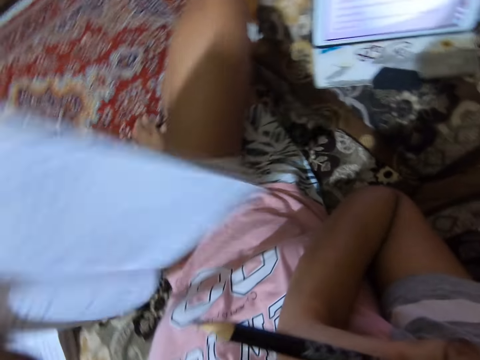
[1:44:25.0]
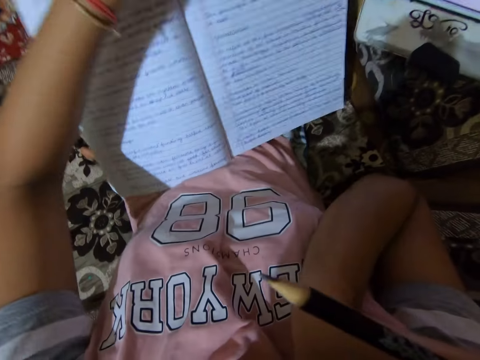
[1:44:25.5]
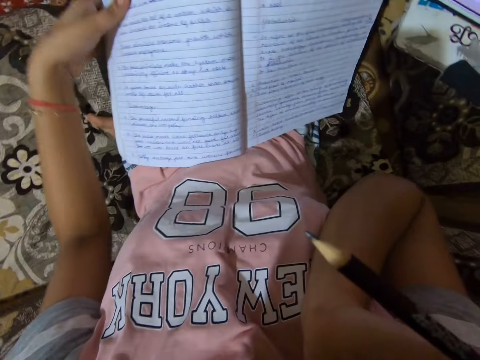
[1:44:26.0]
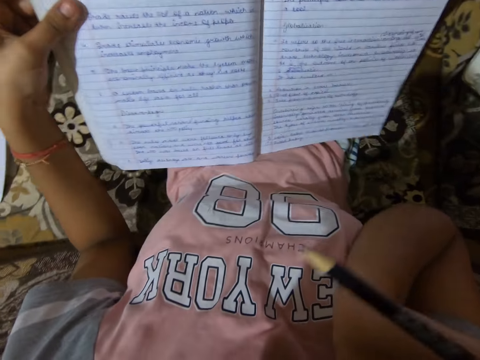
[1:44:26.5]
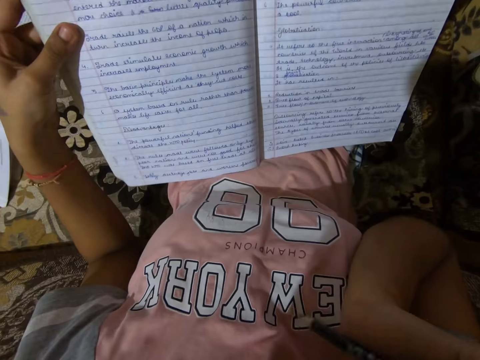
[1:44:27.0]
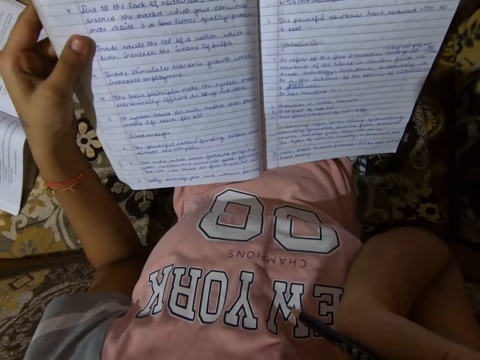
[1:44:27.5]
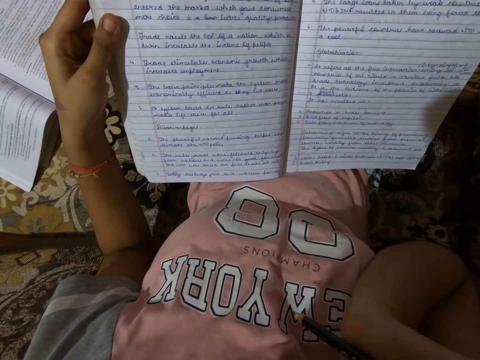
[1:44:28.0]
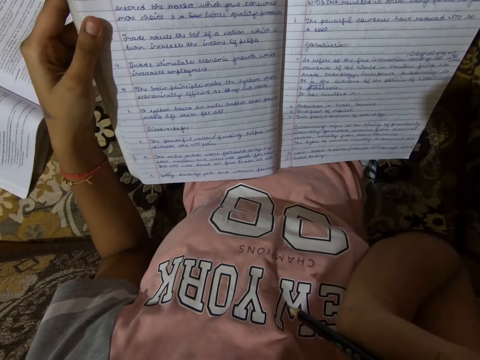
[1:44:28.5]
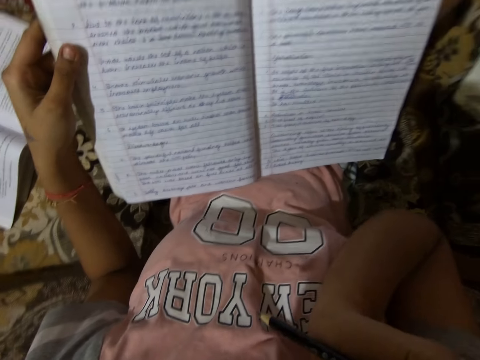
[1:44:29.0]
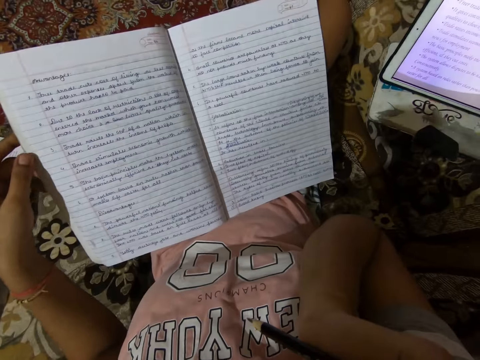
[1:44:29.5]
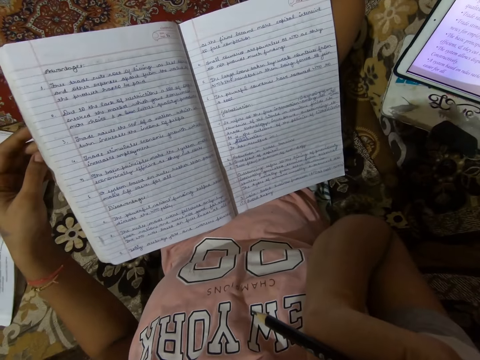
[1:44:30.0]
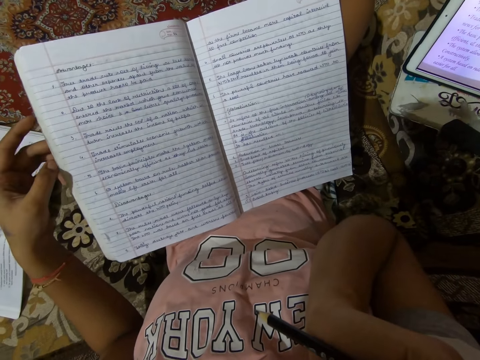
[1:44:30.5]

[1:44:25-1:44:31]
The camera wearer picks the notebook from the couch and places the notebook on her lap.

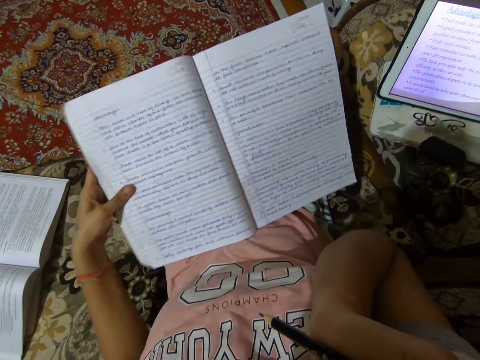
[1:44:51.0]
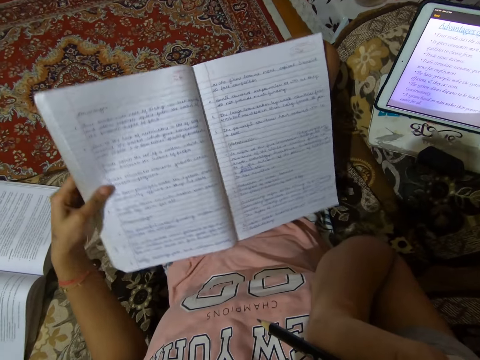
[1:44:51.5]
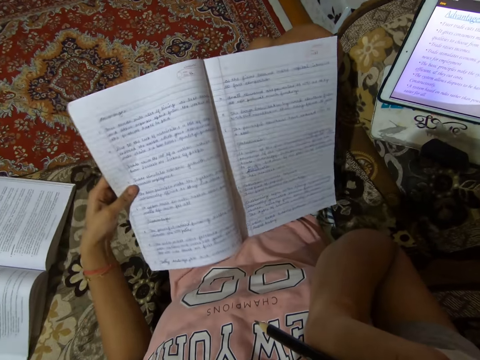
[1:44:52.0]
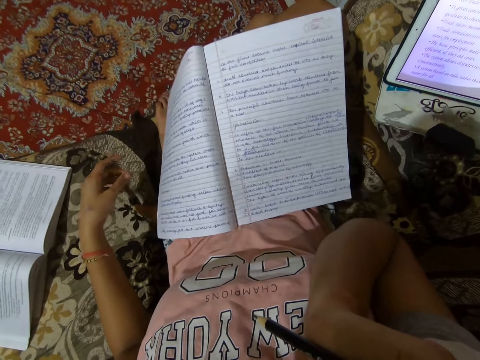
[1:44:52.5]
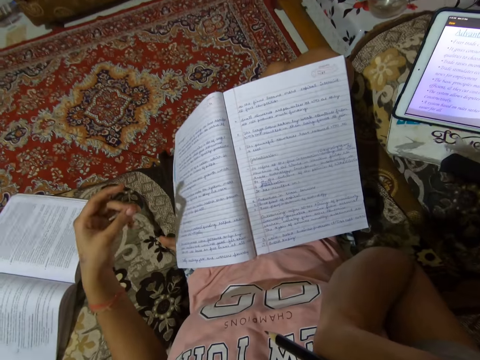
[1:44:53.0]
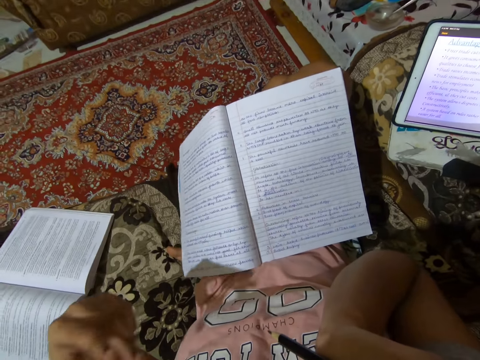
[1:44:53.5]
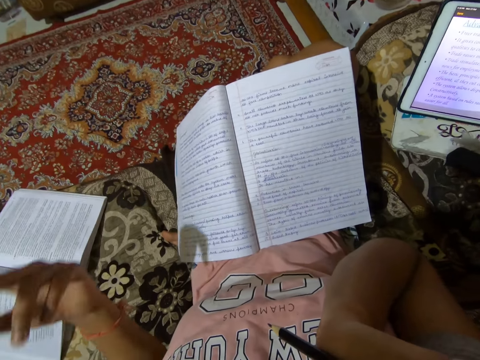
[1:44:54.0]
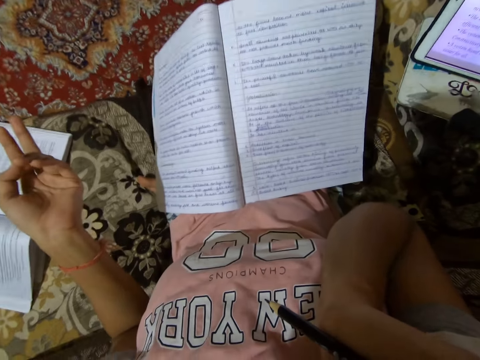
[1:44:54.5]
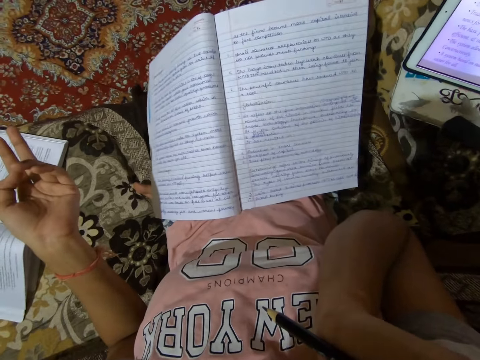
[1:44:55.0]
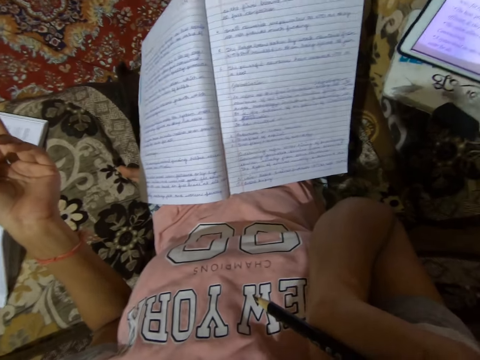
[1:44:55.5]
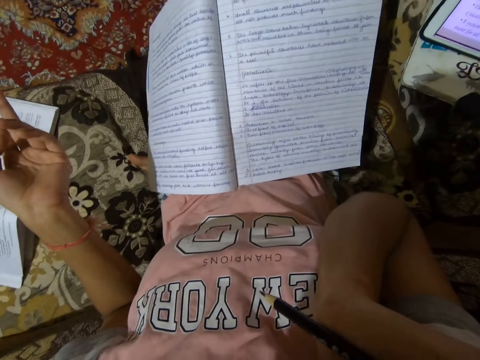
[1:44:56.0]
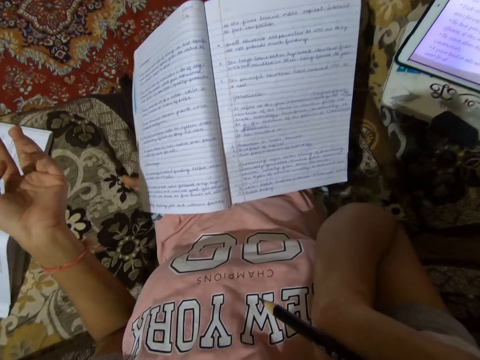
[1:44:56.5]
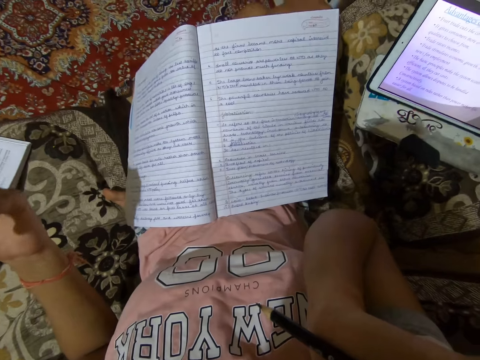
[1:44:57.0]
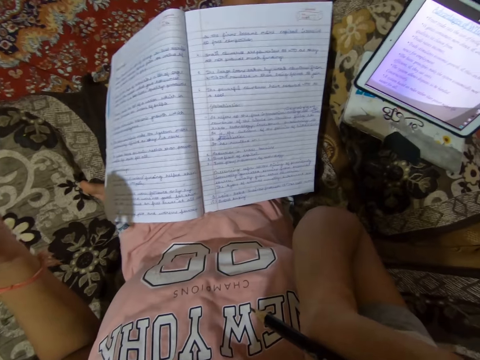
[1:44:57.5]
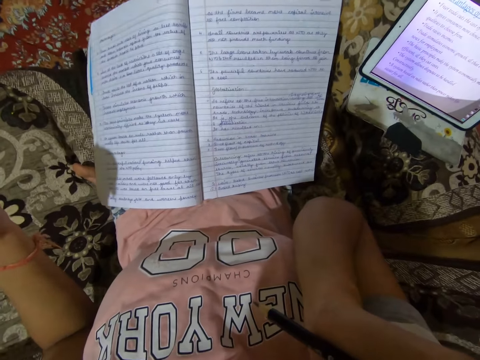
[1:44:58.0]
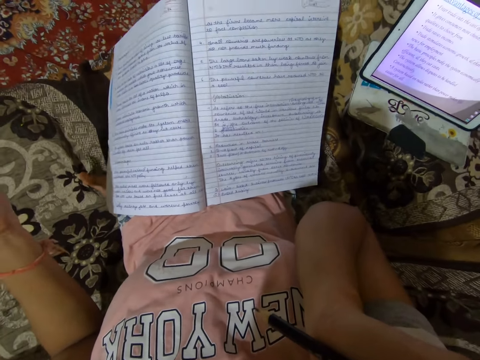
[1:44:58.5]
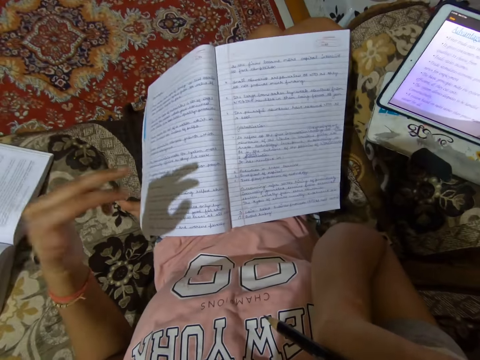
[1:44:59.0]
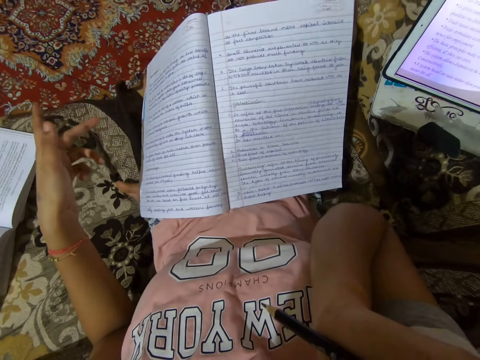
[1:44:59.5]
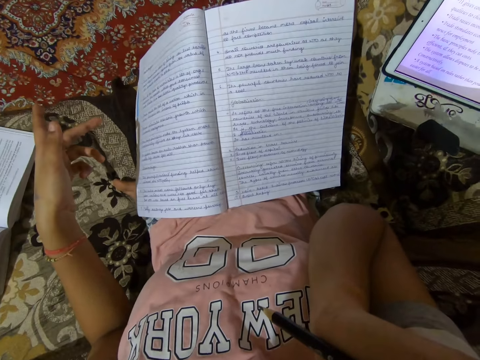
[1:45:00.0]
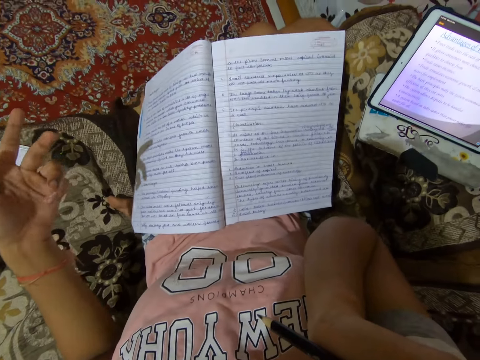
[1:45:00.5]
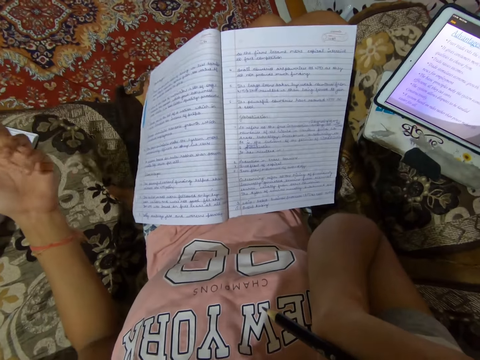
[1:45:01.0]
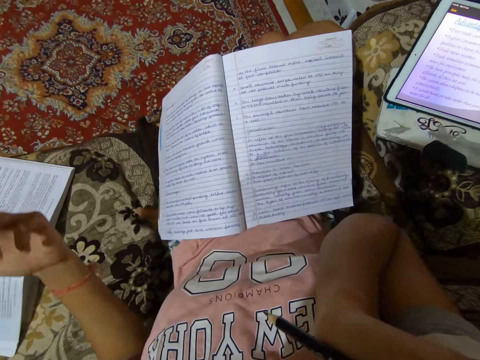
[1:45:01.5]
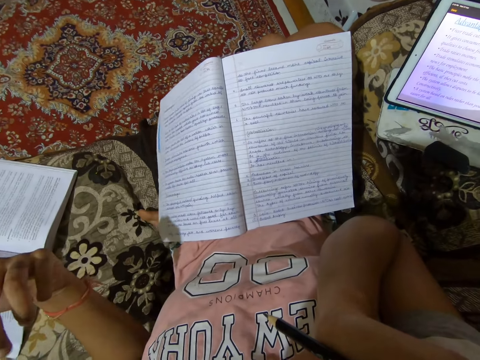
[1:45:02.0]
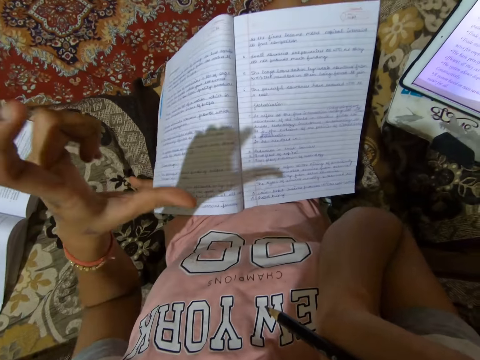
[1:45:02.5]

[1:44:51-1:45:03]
The camera wearer removes her left hand from the notebook. She gesticulates with her left hand.

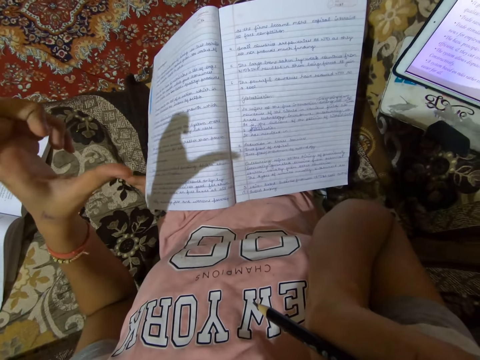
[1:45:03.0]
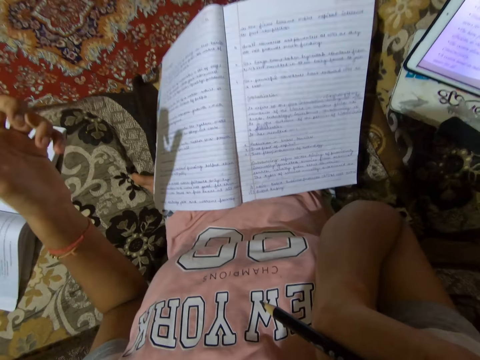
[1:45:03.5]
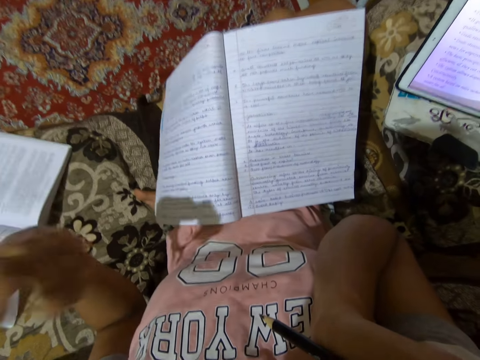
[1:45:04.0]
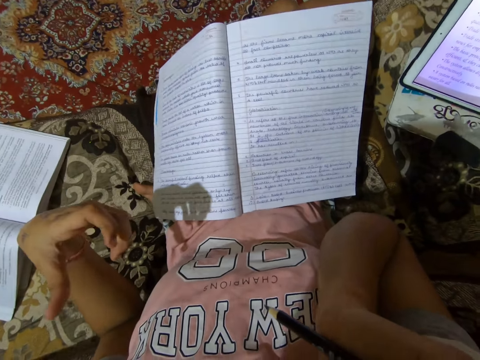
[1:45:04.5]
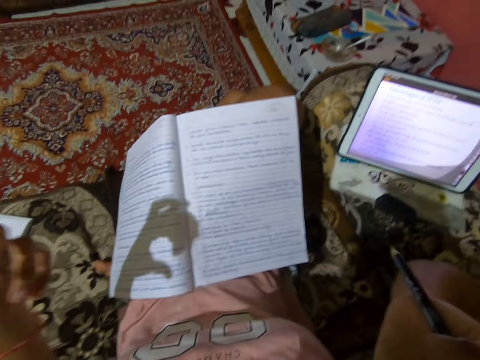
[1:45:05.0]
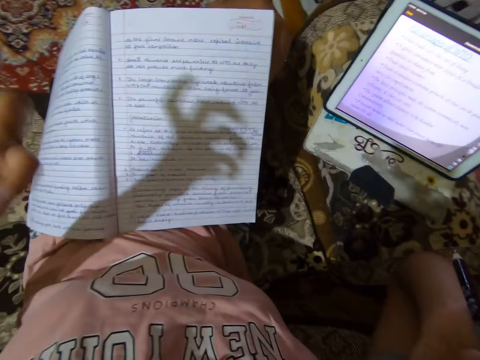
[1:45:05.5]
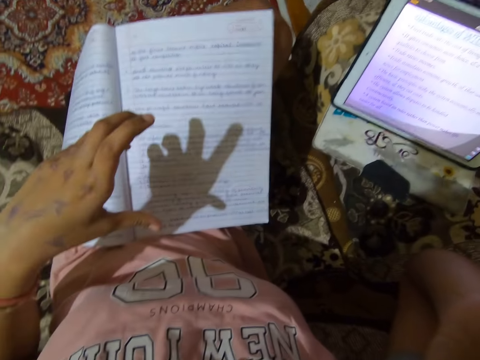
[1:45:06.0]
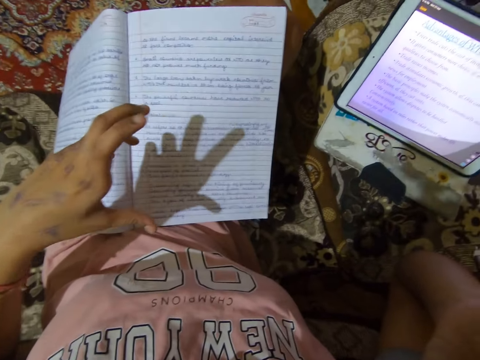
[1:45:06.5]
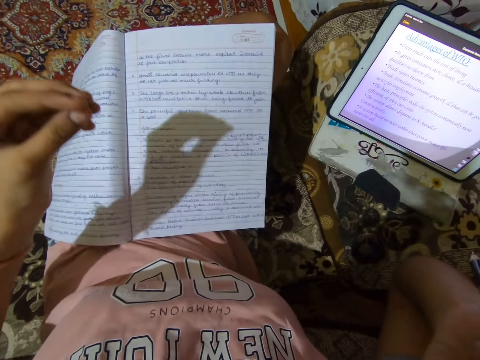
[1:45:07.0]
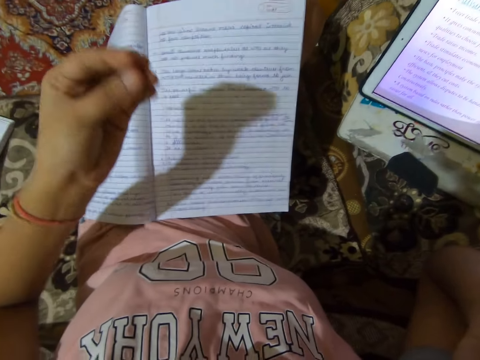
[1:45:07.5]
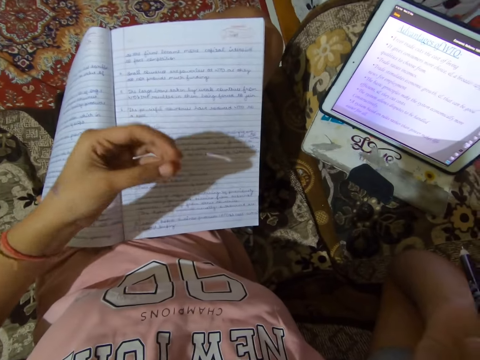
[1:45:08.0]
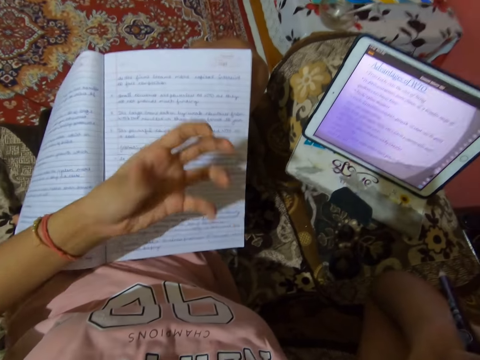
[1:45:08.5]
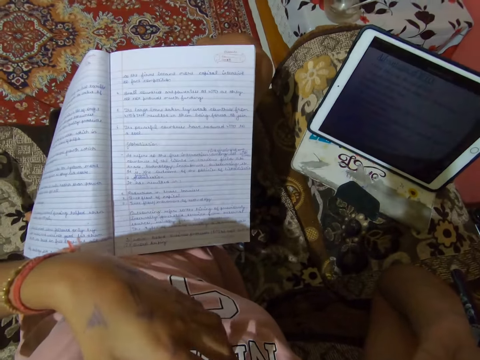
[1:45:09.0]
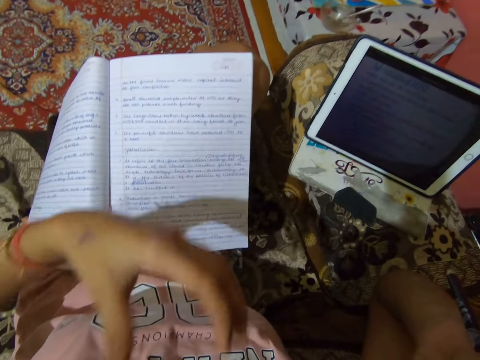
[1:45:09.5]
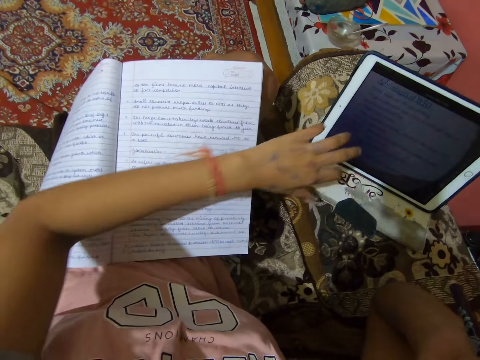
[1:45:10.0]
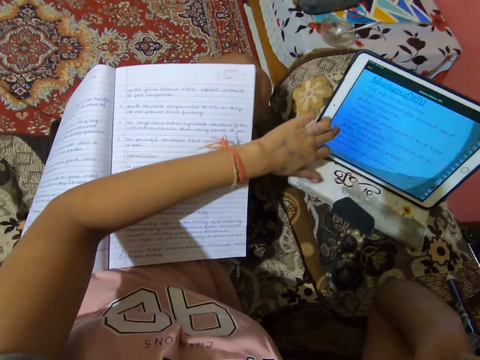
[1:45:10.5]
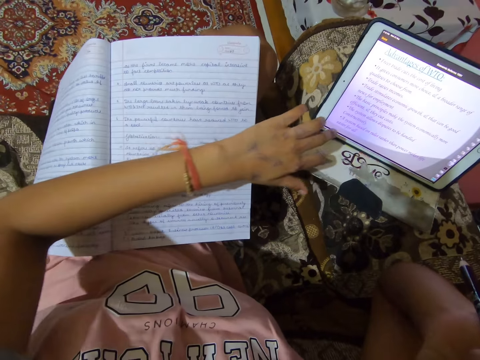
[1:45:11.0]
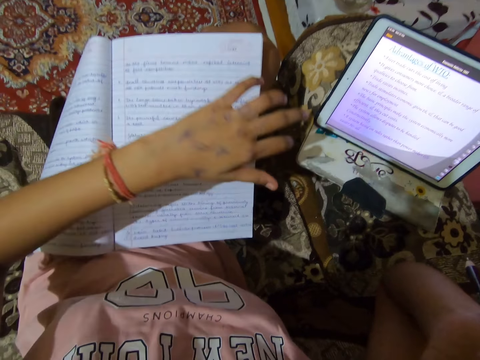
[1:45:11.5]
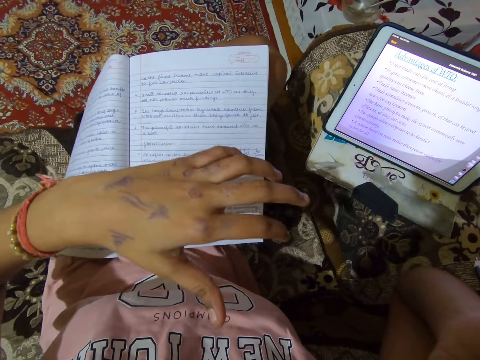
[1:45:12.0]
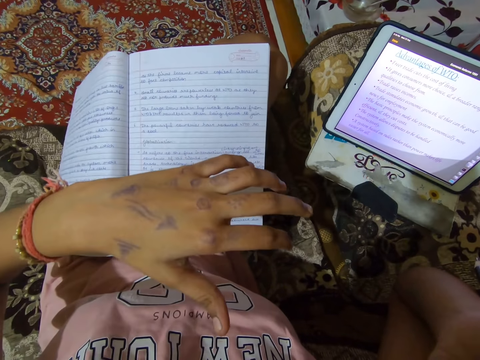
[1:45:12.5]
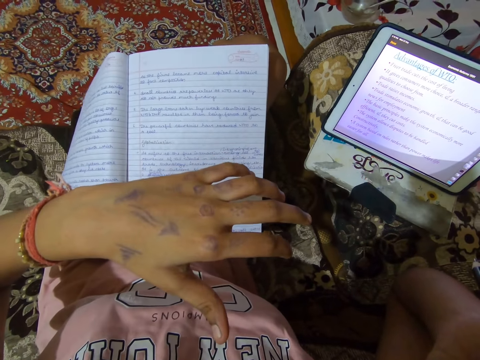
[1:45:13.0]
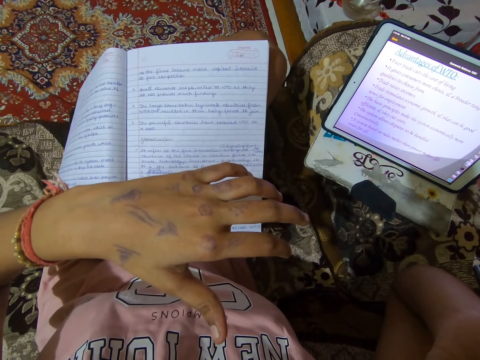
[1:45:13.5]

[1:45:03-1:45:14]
The camera wearer touches the tablet on the couch with her left hand. She removes her left hand from the tablet.
